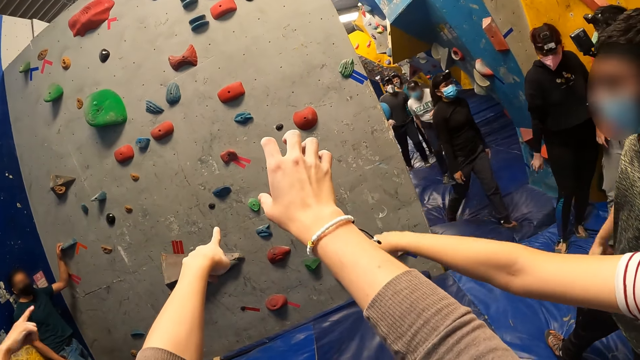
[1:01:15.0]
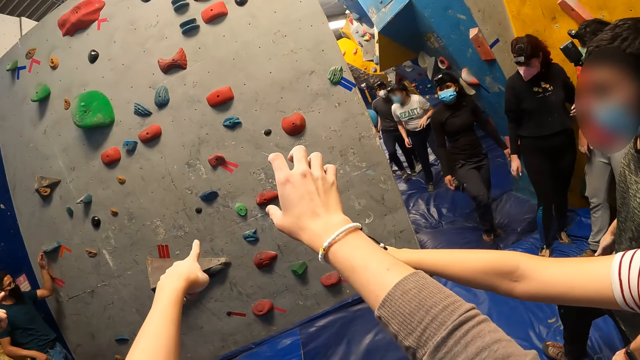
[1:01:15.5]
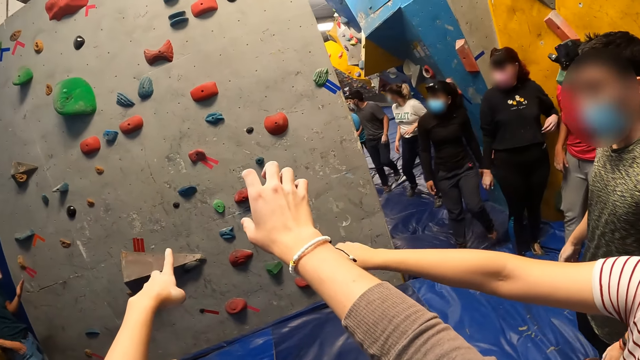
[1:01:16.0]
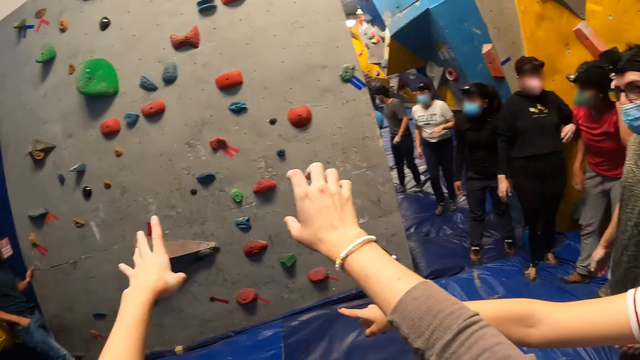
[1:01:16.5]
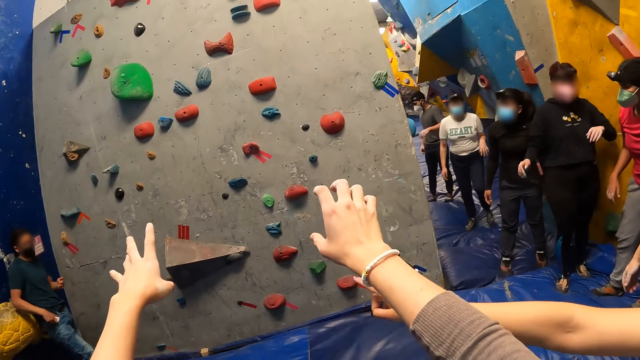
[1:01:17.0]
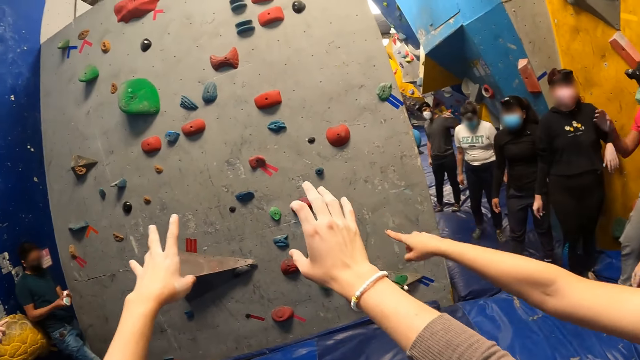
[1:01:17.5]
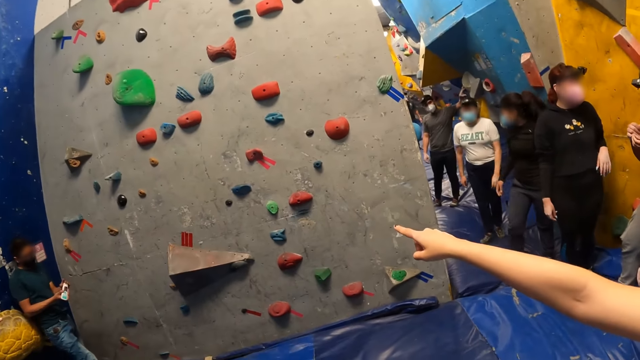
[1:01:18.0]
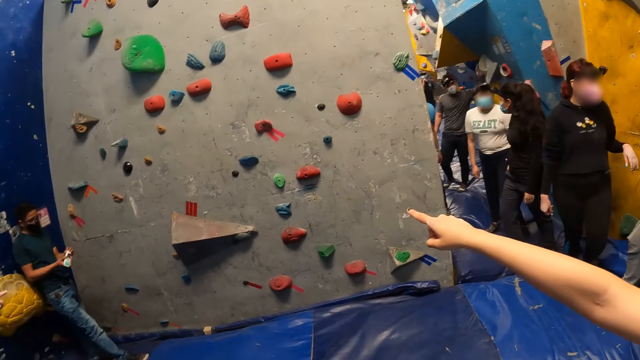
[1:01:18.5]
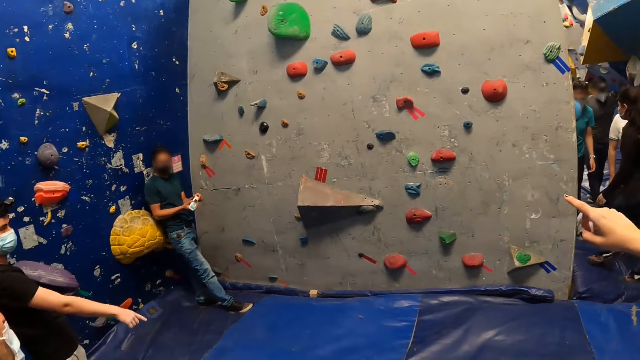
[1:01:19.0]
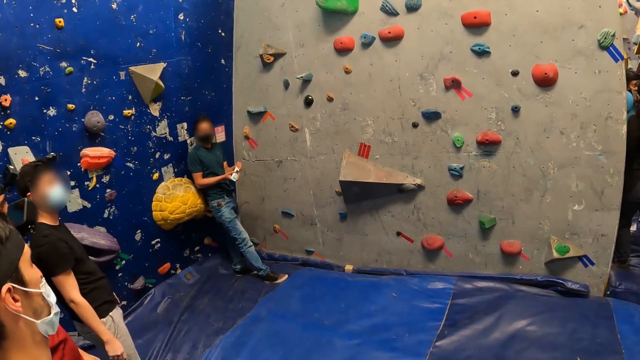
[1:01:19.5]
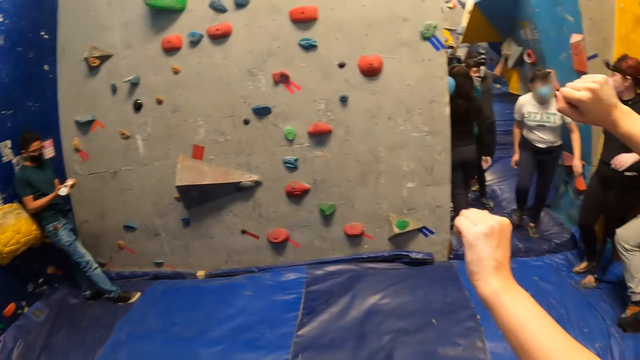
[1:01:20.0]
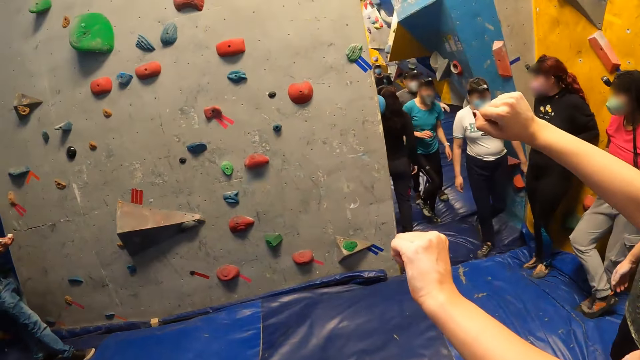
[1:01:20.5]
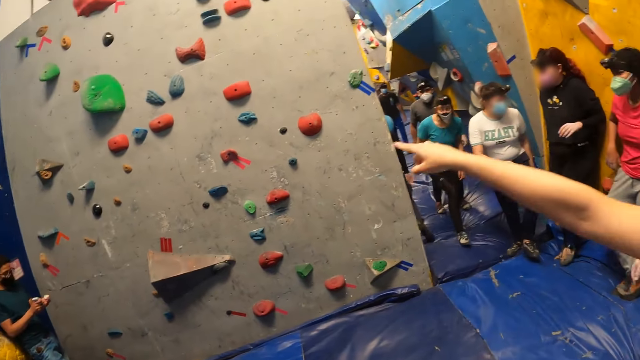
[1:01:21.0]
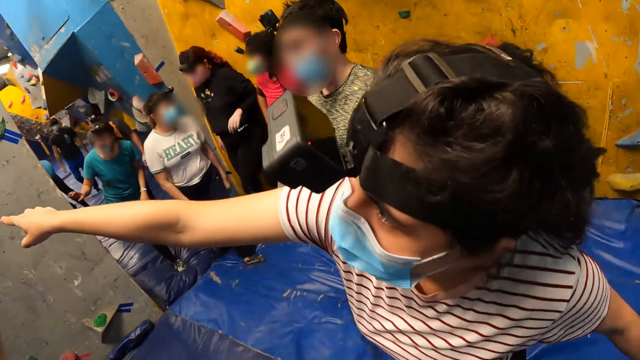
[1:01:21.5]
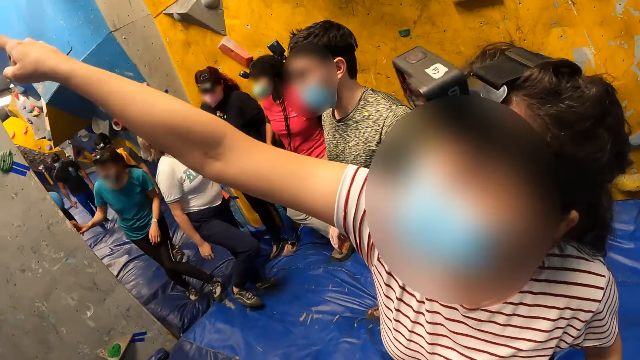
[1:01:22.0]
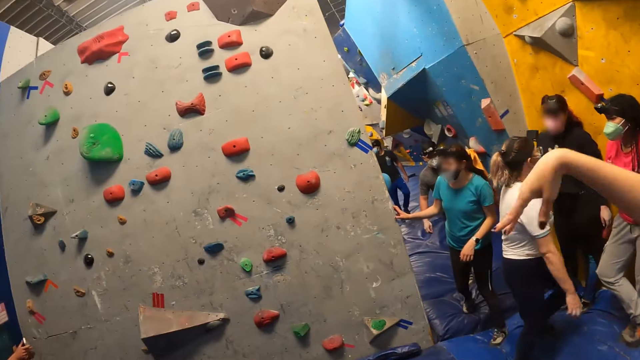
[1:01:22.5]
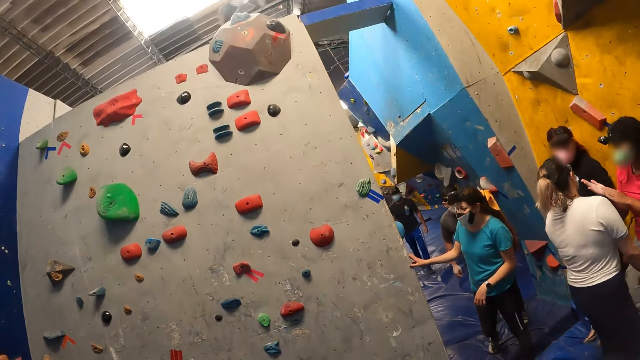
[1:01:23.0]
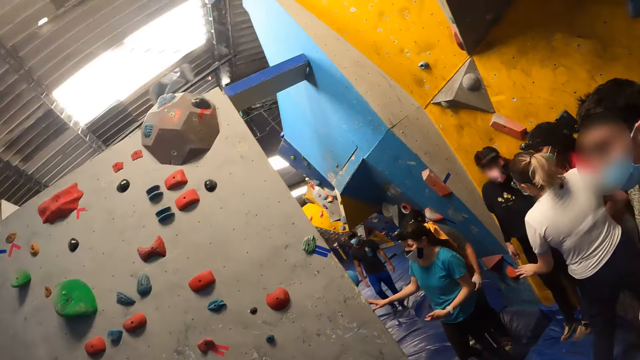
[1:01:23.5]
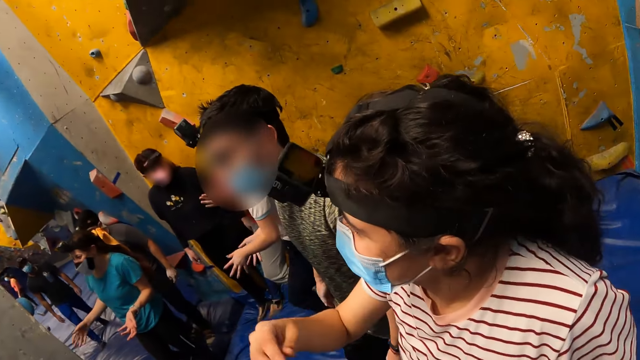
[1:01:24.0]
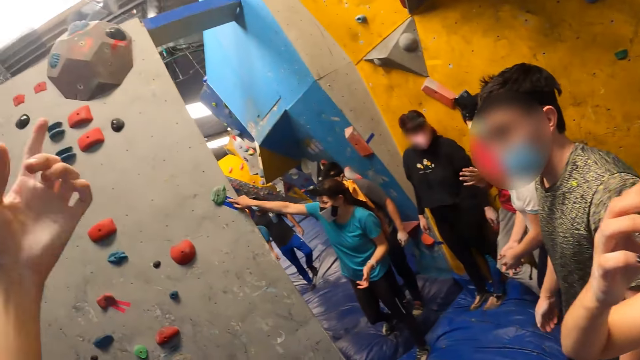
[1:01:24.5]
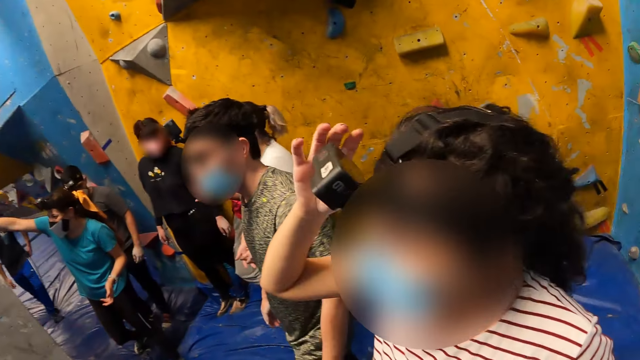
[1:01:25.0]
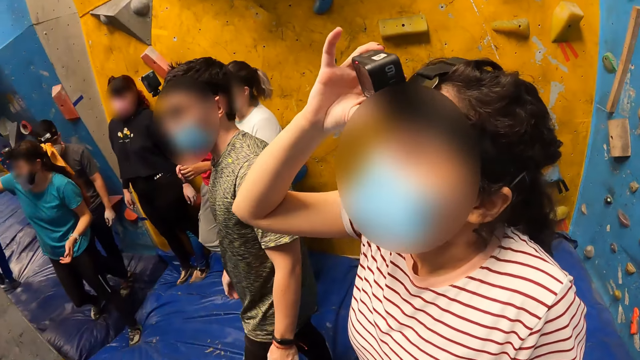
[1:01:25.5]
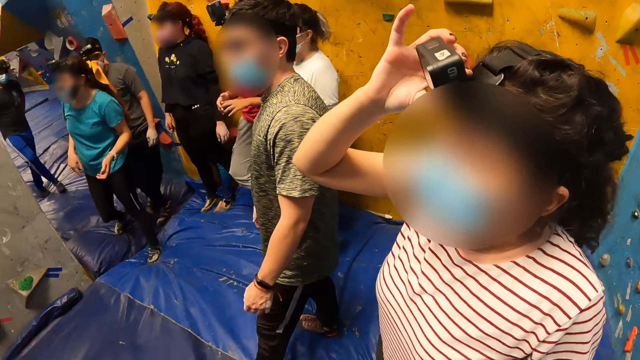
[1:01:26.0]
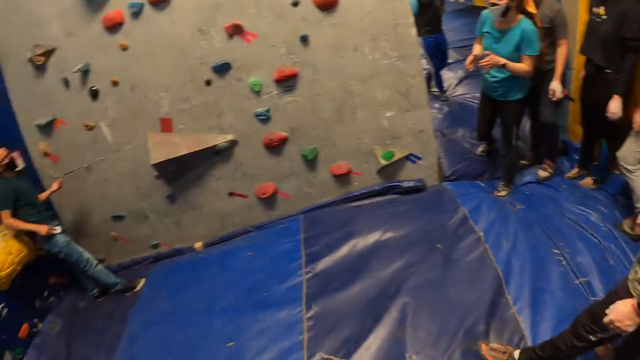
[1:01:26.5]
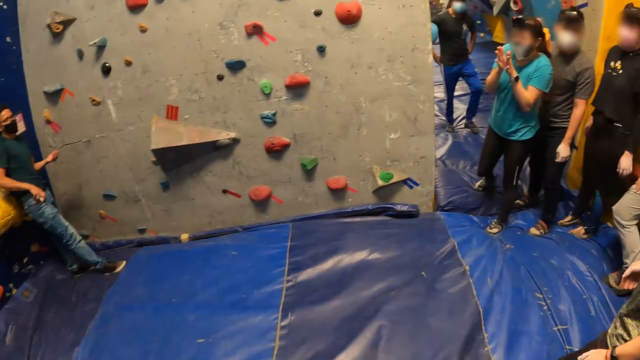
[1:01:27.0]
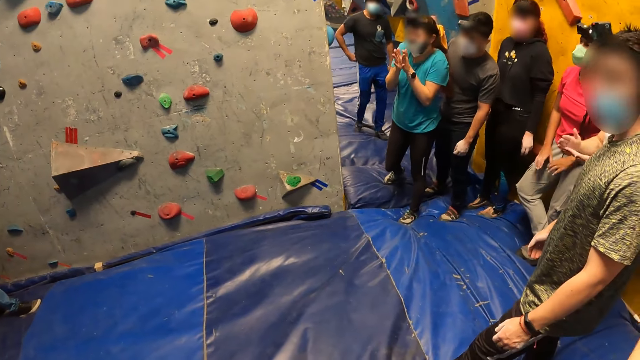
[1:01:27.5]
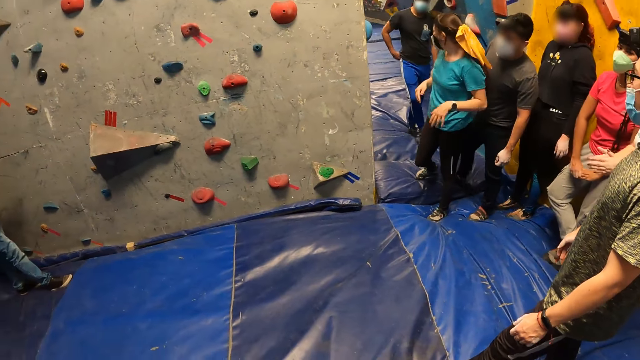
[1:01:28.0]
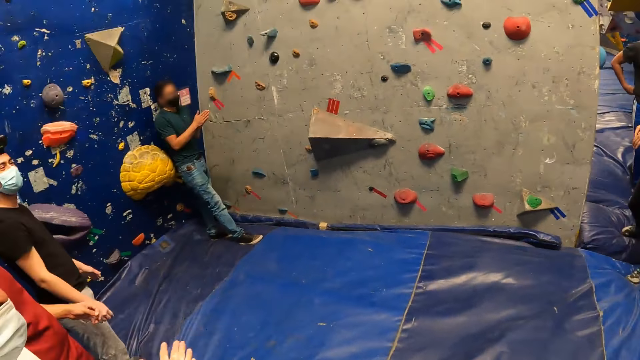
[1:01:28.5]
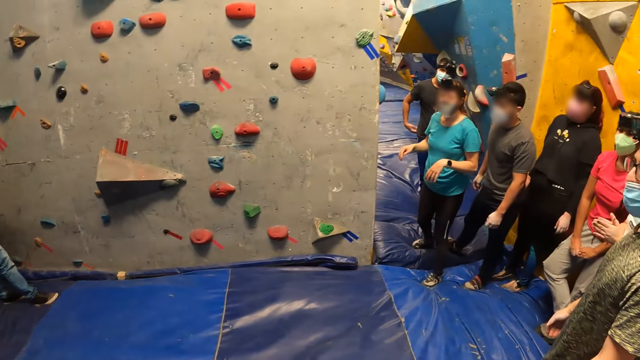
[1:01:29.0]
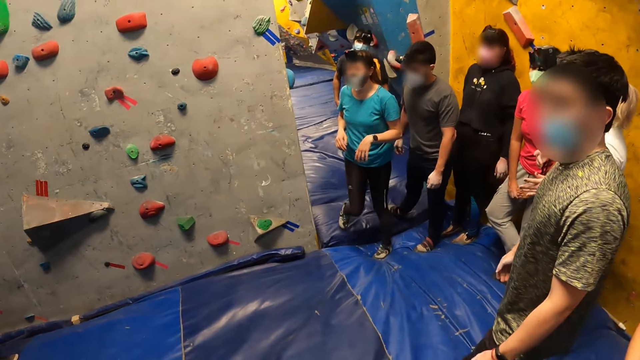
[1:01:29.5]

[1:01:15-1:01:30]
A lady, another lady and a third lady move around. A man puts something on the hands. The first lady moves her hand. The camera wearer looks around.

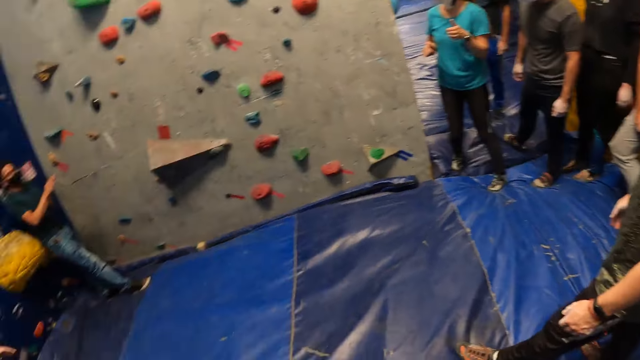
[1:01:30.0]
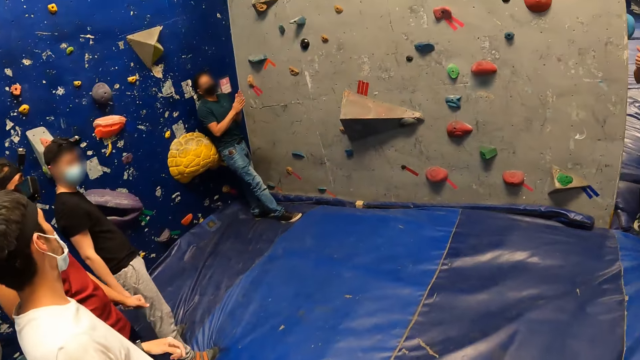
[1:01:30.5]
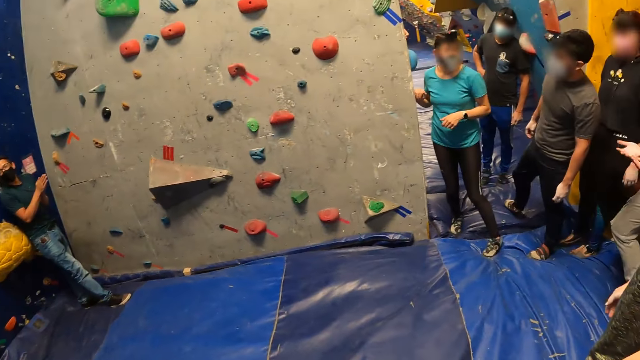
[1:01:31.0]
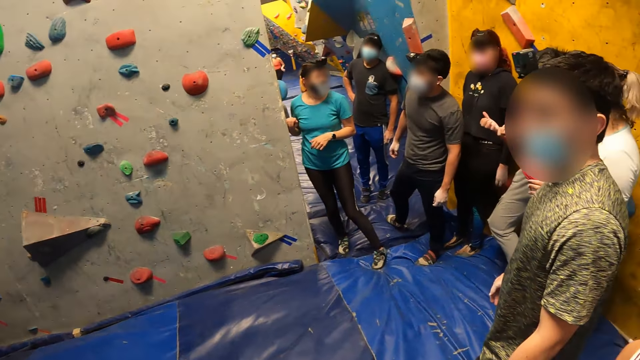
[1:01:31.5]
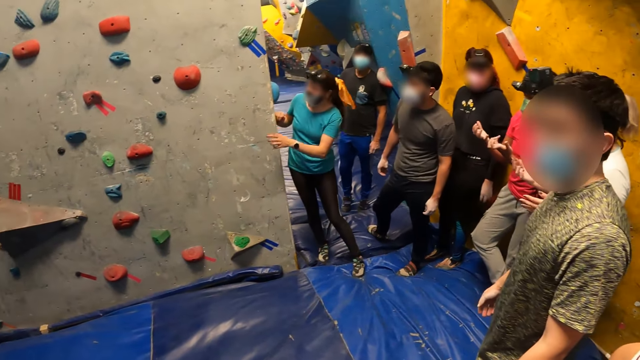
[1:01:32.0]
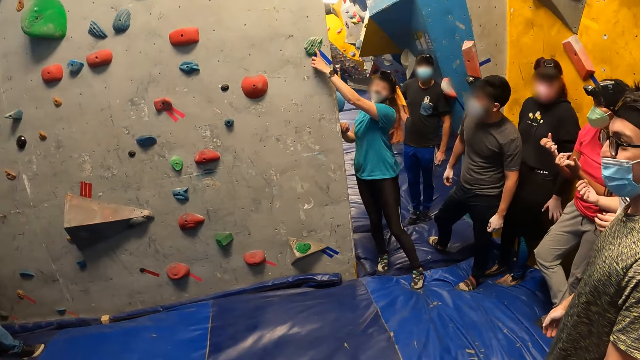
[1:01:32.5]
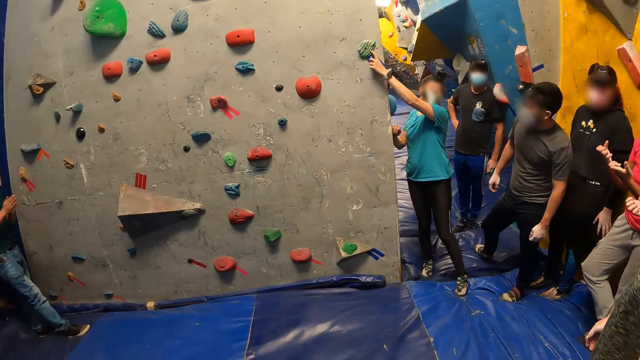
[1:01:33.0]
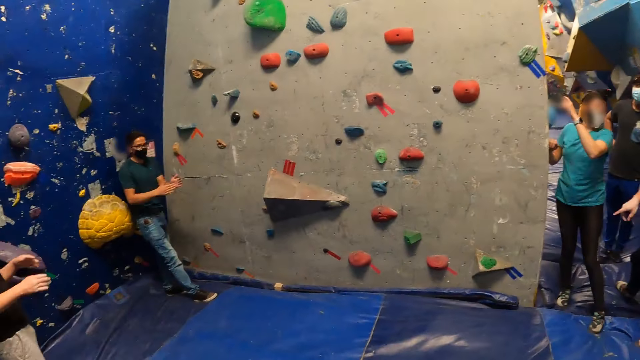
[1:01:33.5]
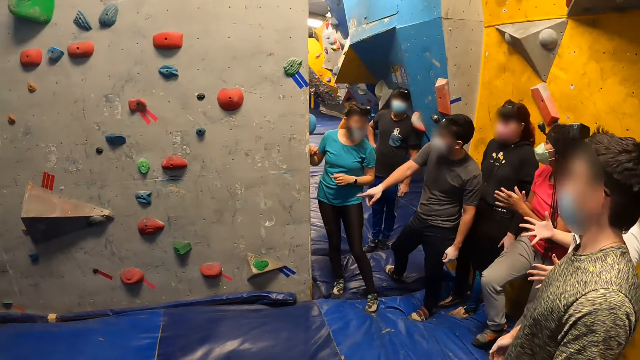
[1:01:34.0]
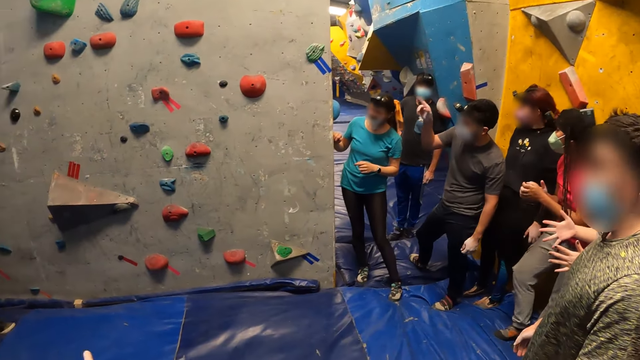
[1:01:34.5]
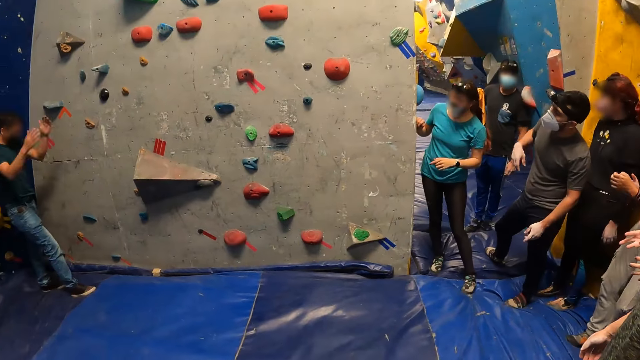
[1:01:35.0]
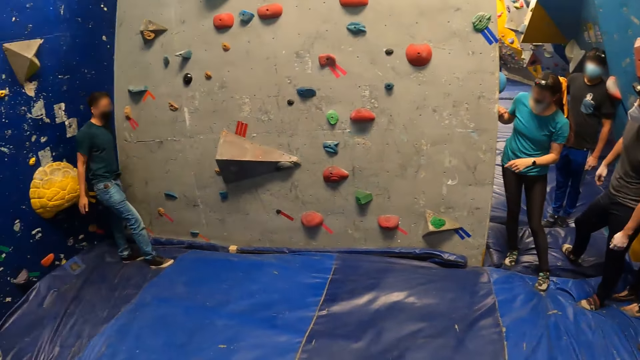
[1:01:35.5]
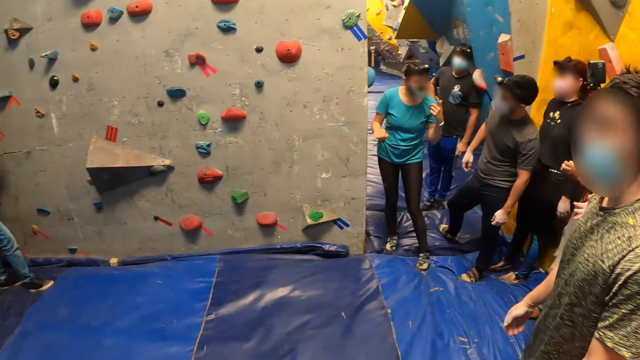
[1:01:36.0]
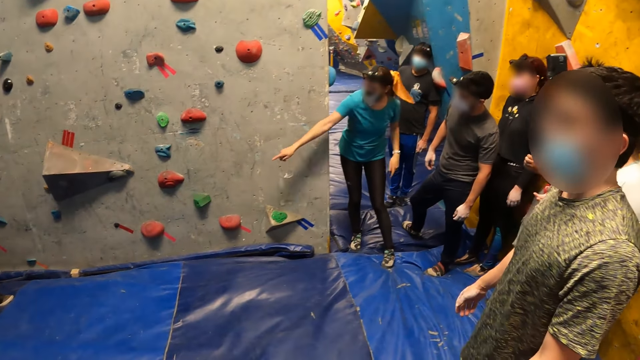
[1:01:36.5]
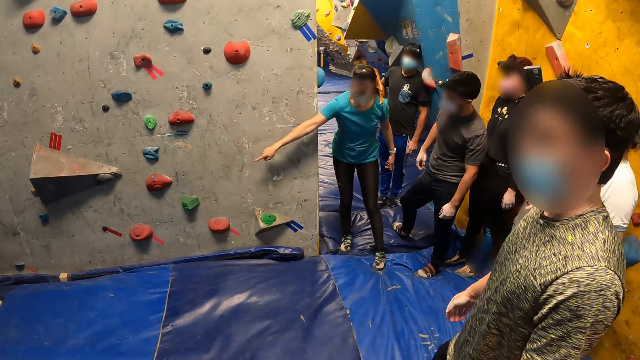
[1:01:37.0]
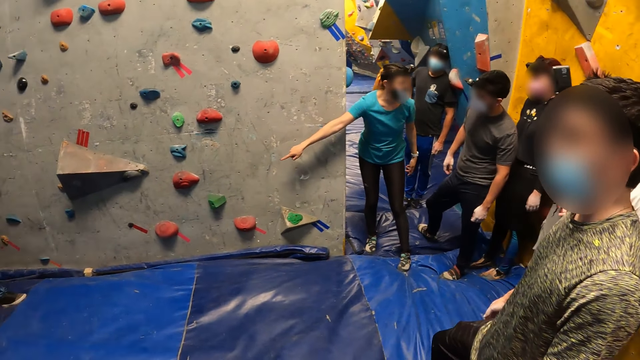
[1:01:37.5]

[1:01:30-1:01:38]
A woman touches a rock on the wall with her left hand. A lady moves around. A man interacts with the woman. Another man exercises his hands. Another man moves his hand.
